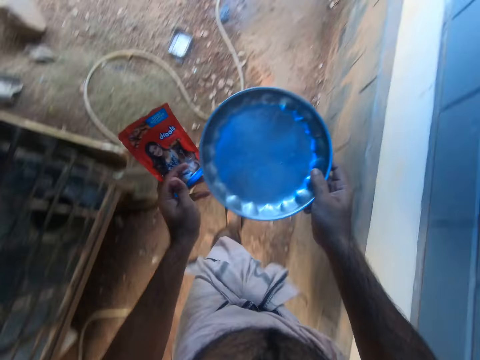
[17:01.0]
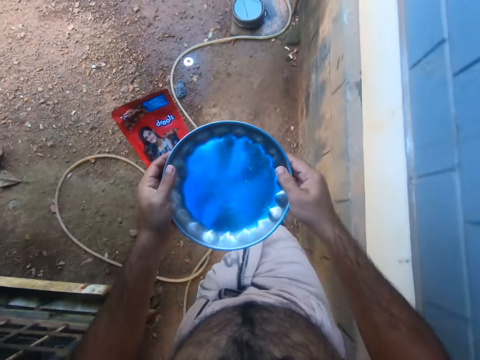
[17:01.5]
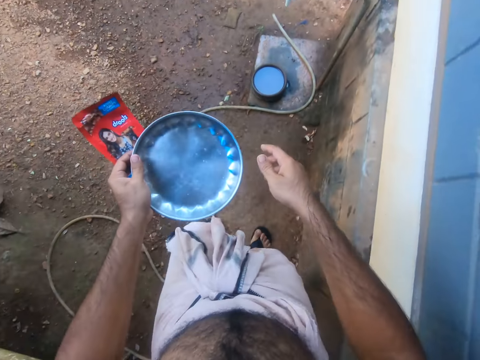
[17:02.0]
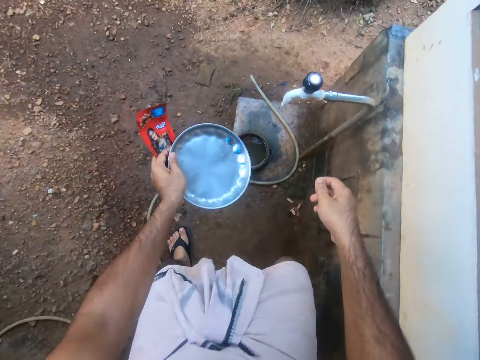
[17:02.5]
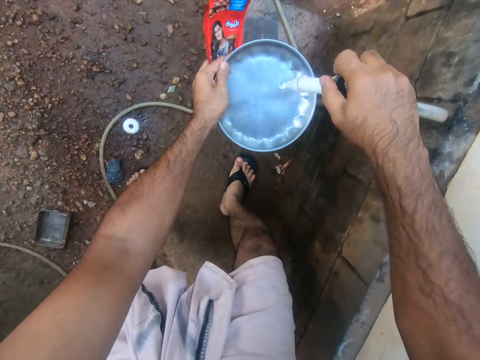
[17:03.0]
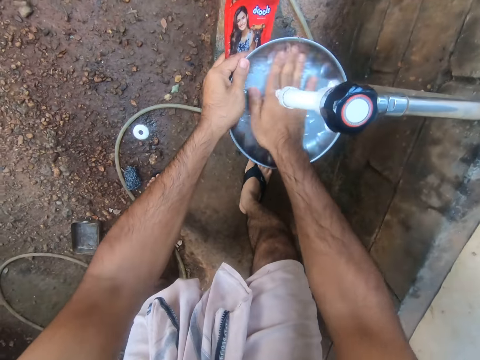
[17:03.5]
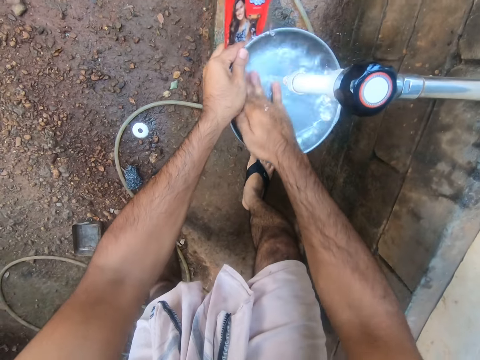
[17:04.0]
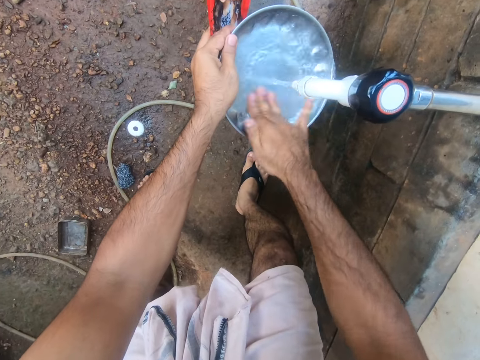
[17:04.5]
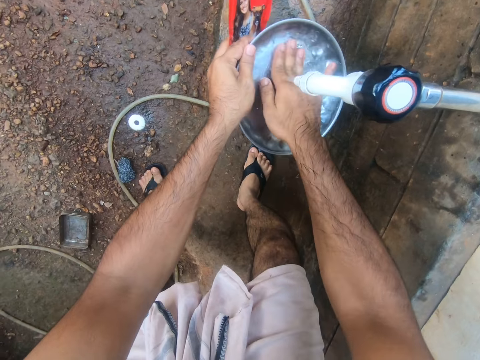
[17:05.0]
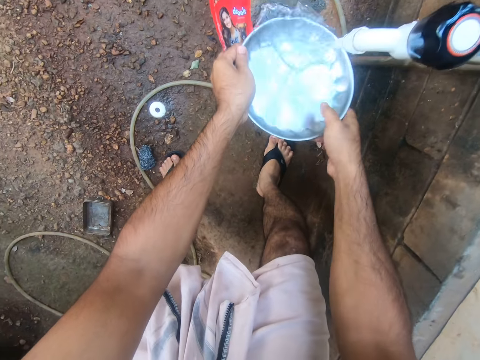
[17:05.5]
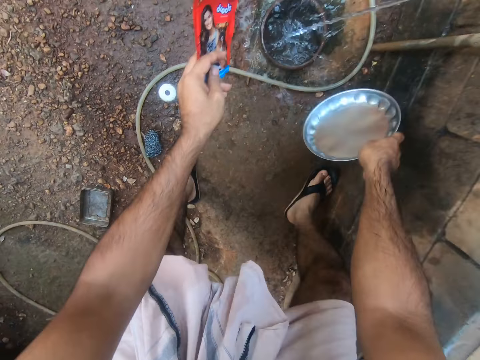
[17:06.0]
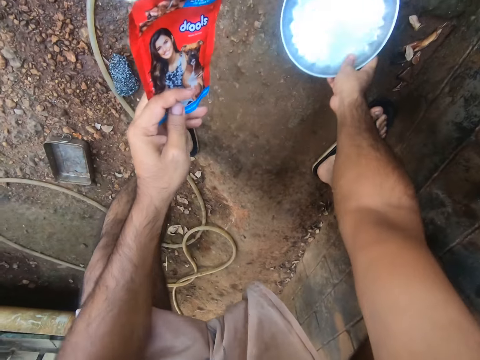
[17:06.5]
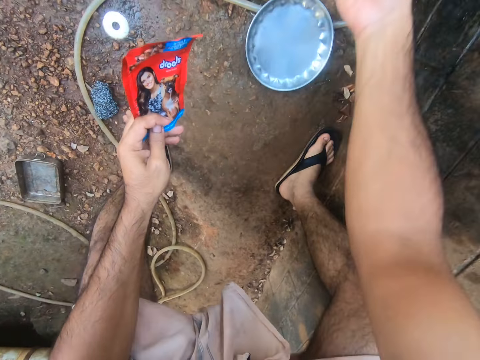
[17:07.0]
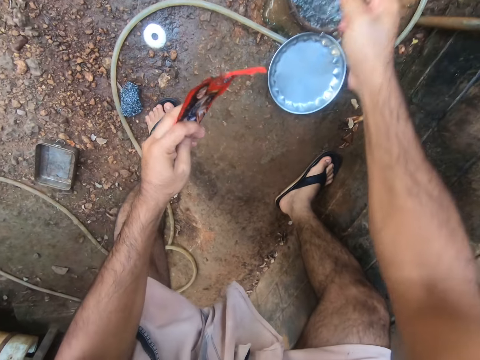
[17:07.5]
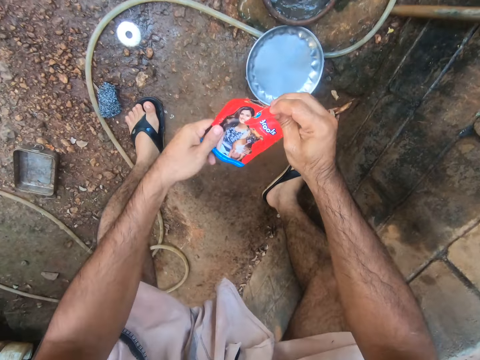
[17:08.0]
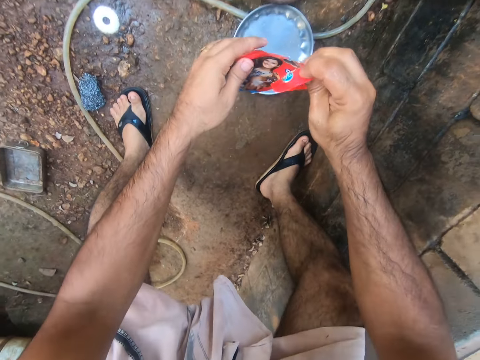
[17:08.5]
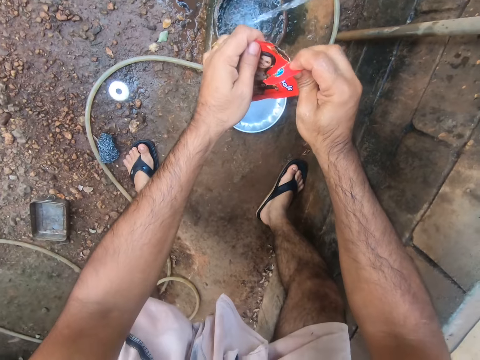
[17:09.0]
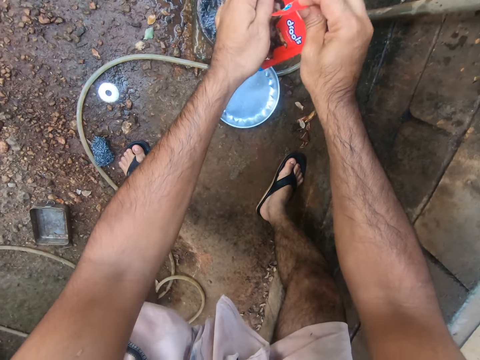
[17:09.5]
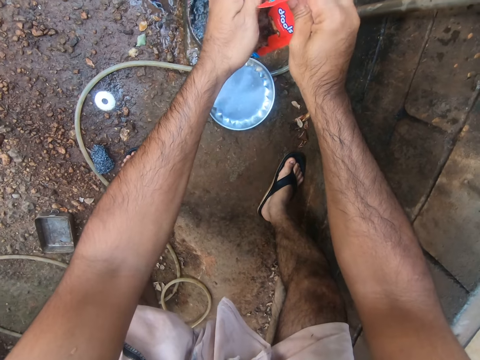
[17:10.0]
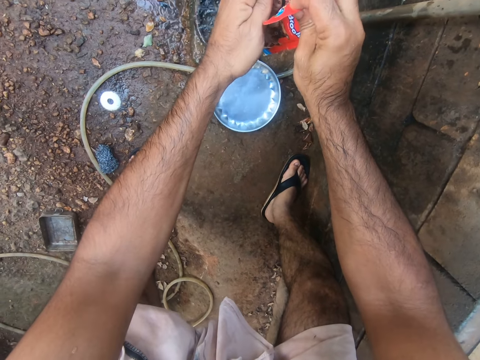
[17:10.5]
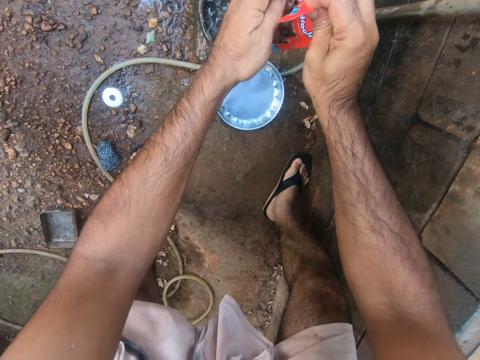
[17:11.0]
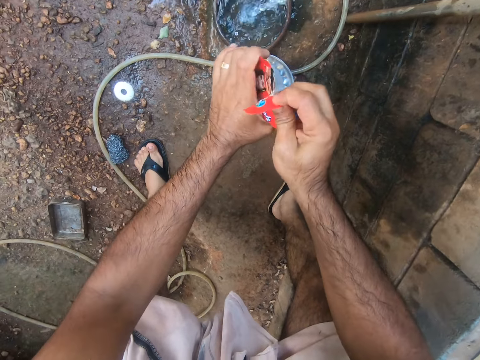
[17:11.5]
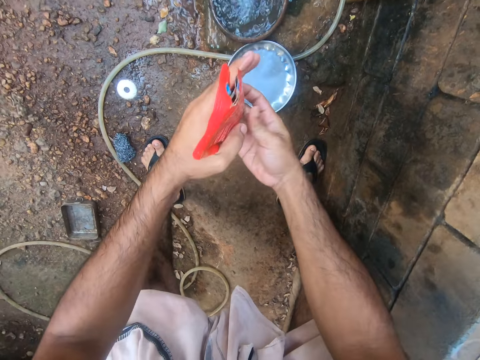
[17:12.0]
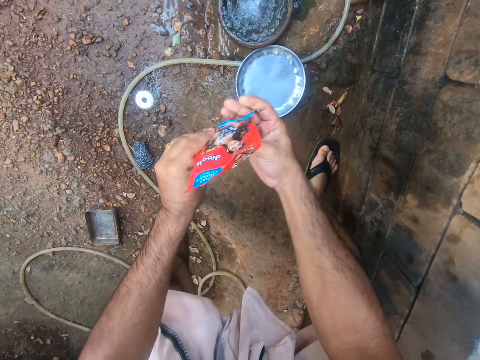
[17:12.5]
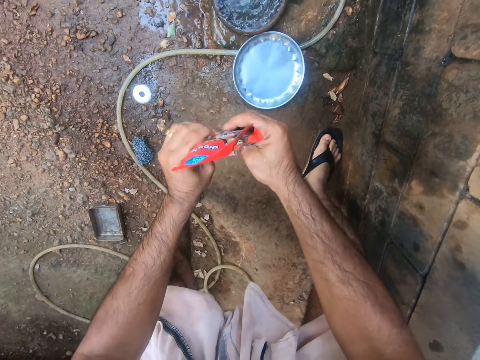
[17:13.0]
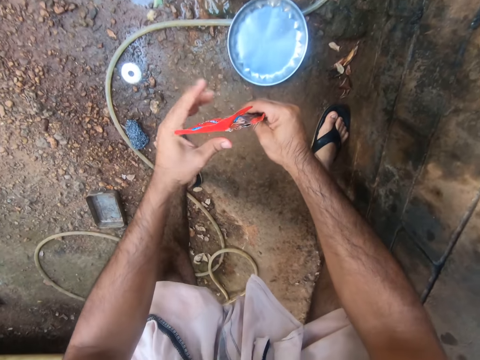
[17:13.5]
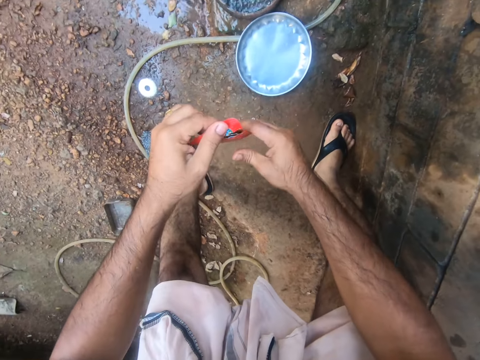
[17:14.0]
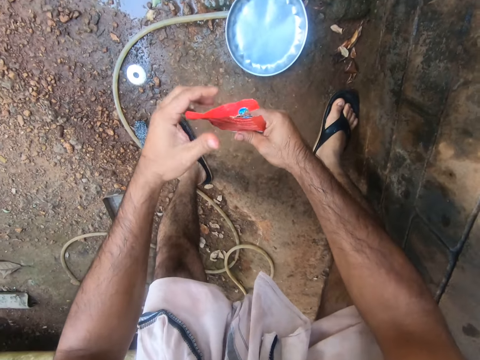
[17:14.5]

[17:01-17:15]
The camera wearer turns on the water tap. He cleans the plate with tap water. He rinses the tap. He pours water. He puts the plate on the ground. He fills the packet with tap water. He moves the packet in his hands.

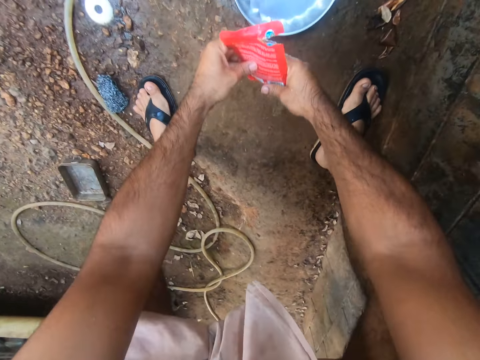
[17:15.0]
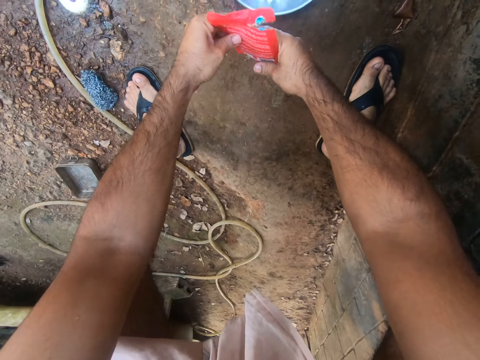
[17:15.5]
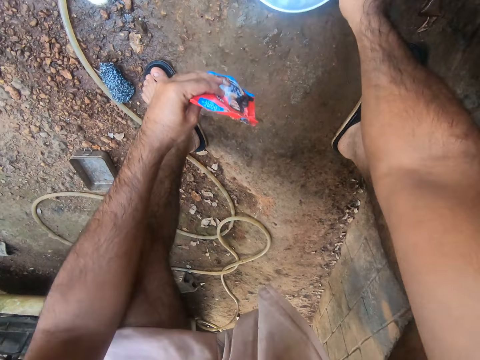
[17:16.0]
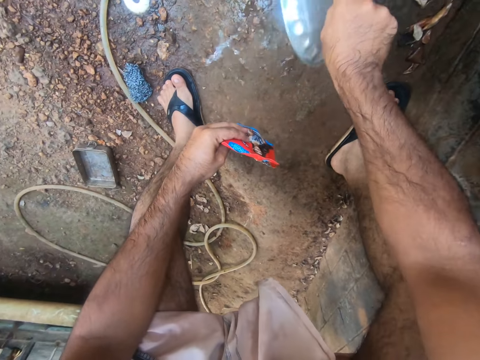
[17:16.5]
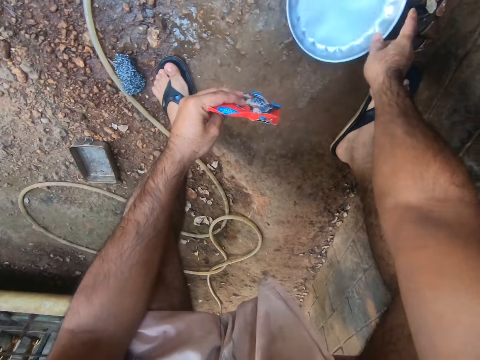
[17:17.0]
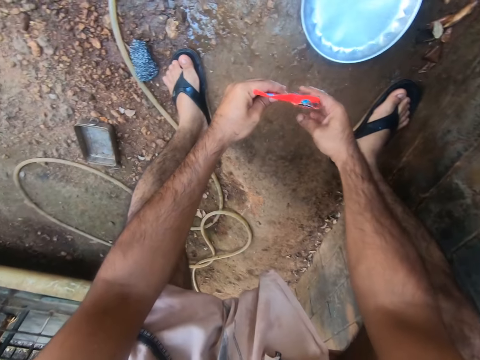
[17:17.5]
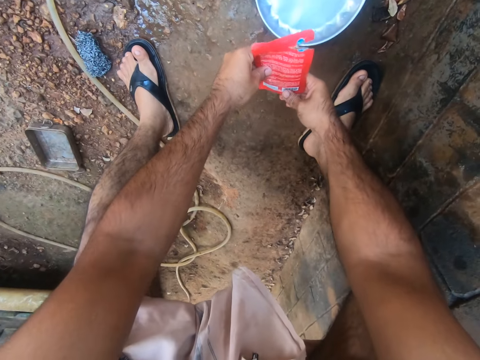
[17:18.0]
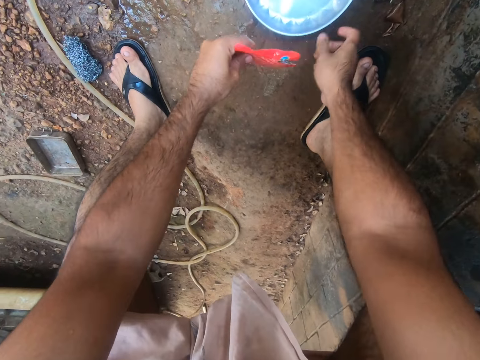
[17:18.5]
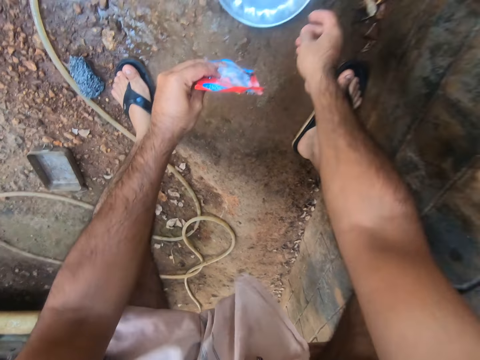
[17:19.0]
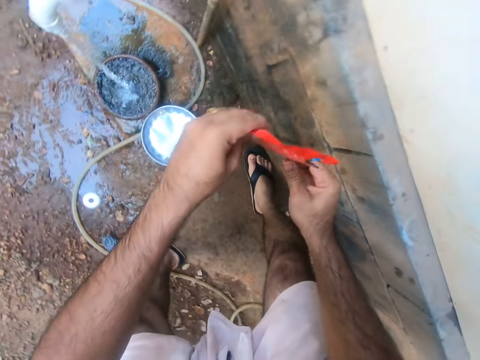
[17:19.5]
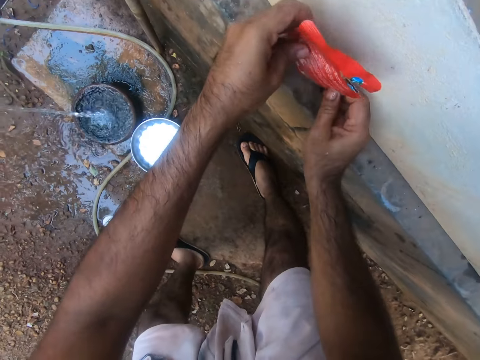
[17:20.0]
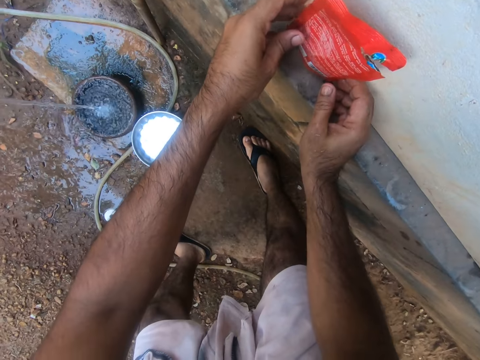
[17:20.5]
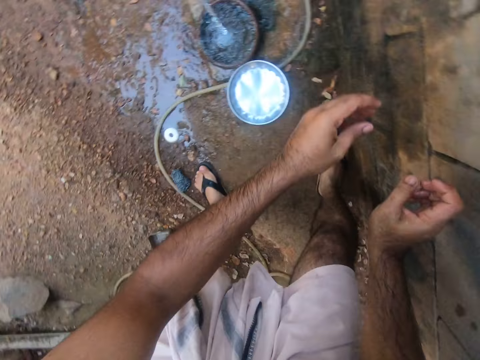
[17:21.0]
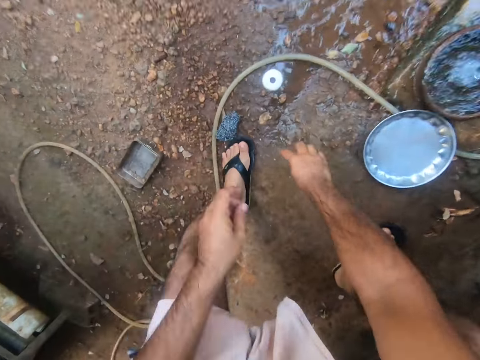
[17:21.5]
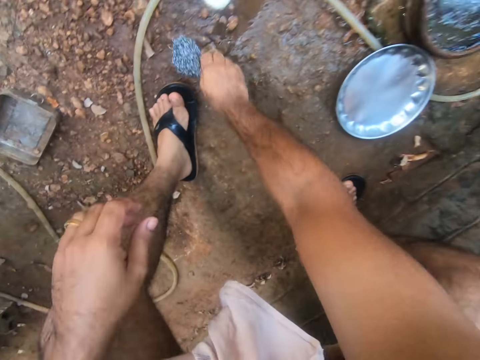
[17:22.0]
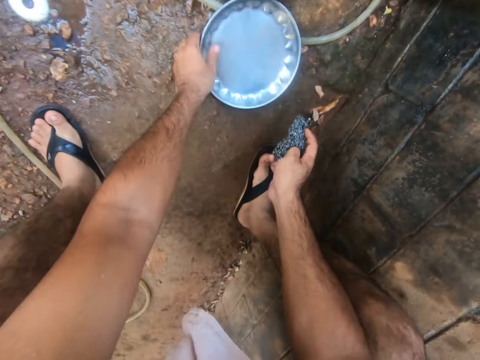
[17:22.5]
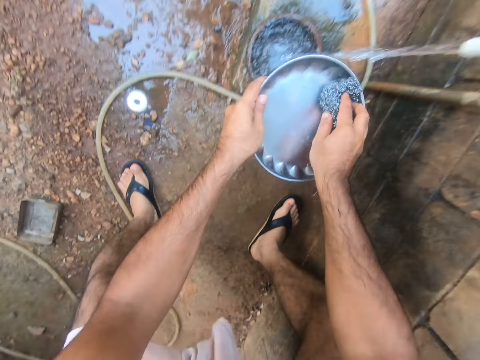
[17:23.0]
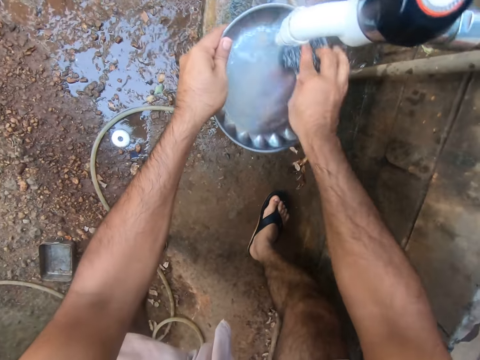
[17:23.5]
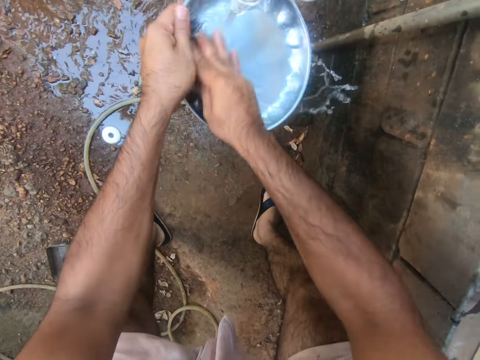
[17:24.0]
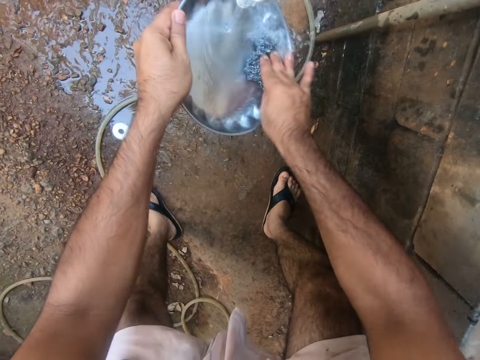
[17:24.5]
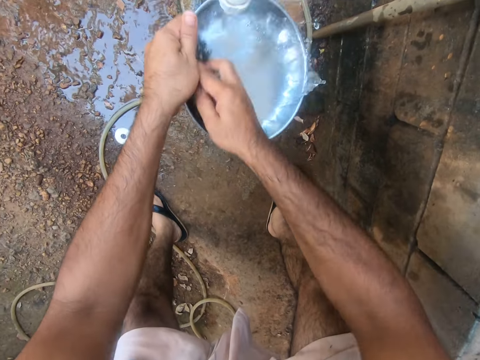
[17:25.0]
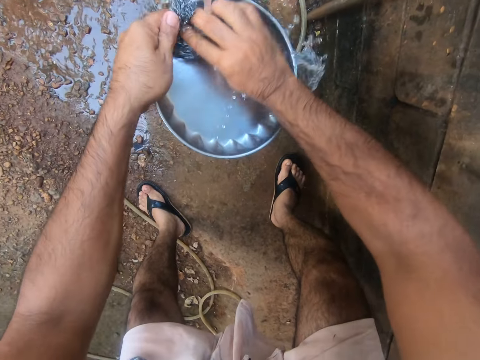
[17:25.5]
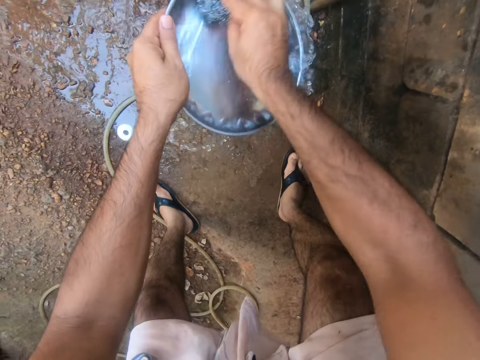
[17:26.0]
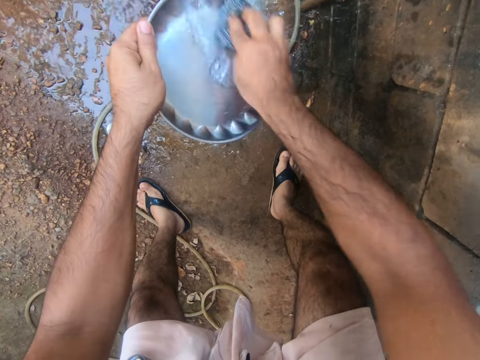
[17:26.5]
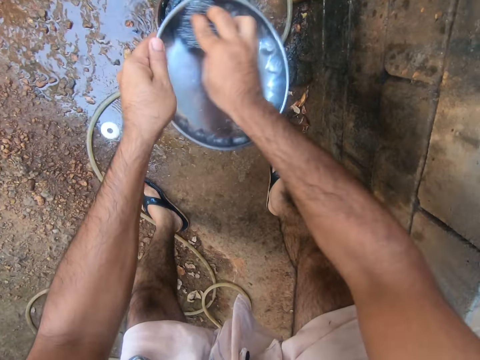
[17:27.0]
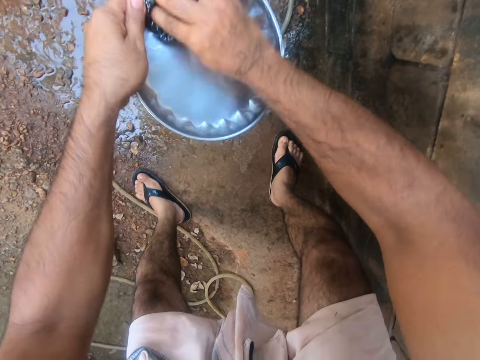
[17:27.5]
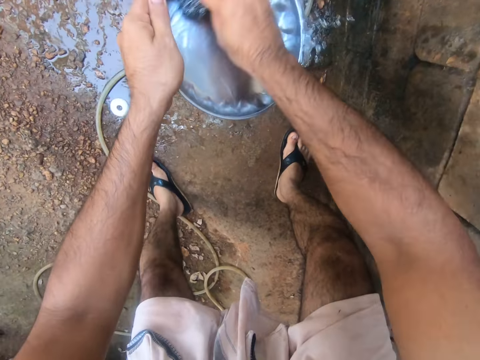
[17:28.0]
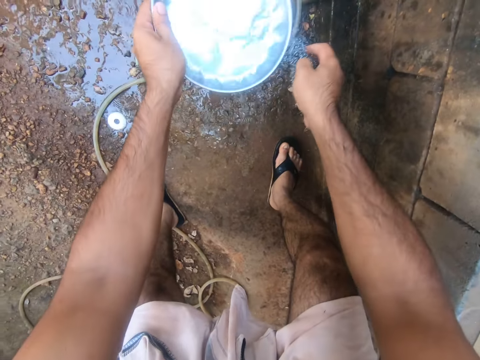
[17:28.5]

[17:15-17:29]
The camera wearer pours water from the plate. They drop the plate on the ground. They pour water in the plate. They put the packet on the wall. They pick up the dish scrubber from the ground. They pick up the plate from the ground. They clean the plate with the dish scrubber.
